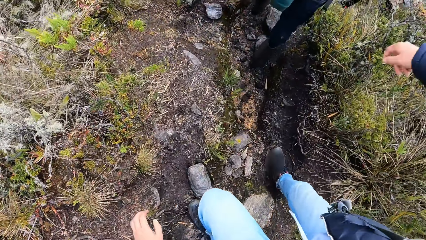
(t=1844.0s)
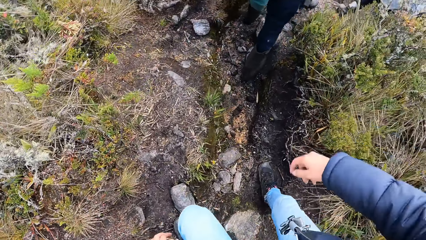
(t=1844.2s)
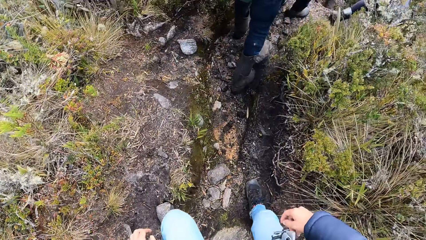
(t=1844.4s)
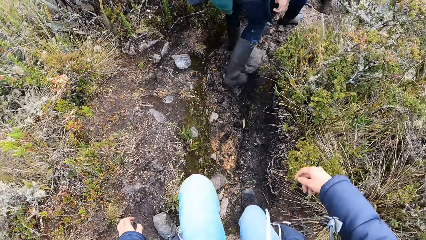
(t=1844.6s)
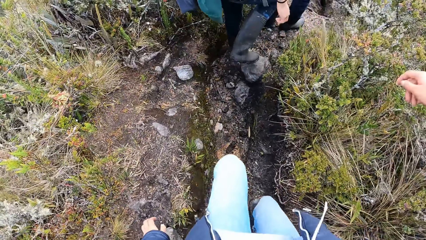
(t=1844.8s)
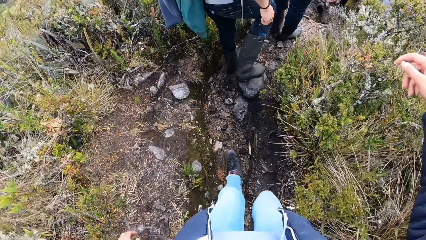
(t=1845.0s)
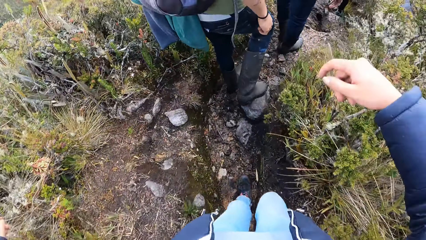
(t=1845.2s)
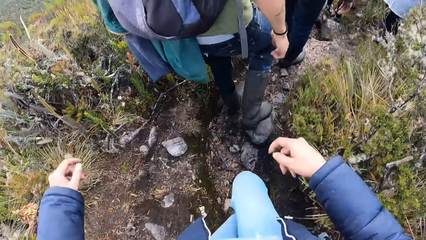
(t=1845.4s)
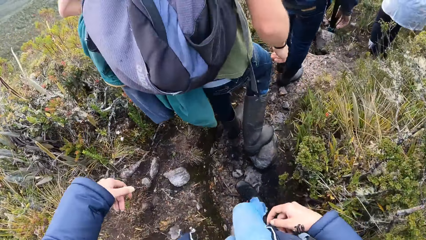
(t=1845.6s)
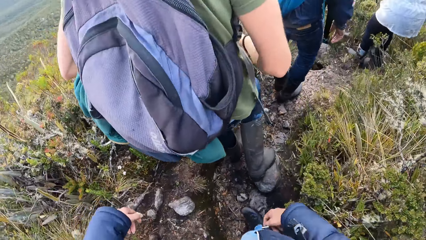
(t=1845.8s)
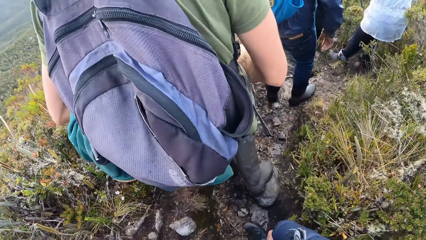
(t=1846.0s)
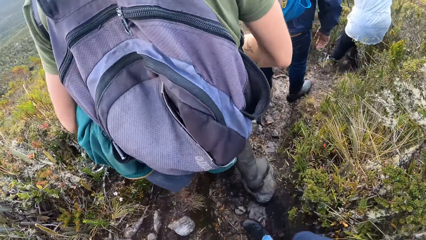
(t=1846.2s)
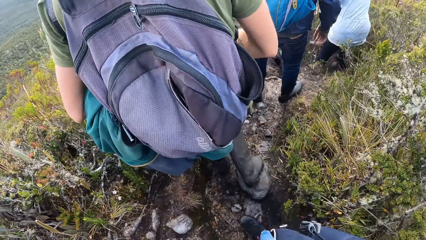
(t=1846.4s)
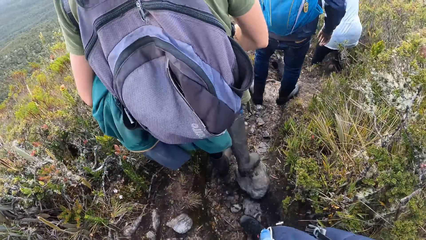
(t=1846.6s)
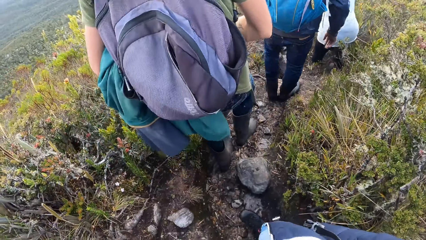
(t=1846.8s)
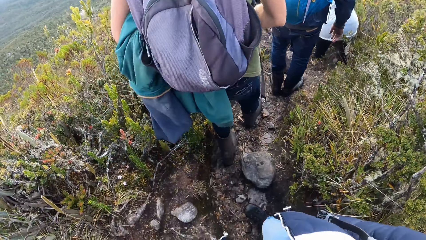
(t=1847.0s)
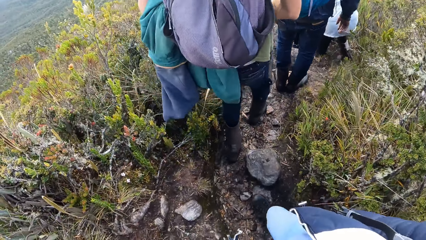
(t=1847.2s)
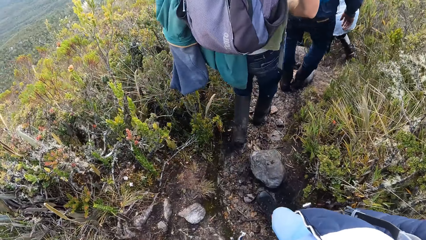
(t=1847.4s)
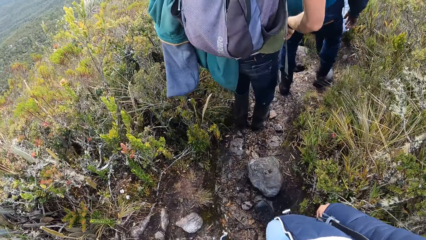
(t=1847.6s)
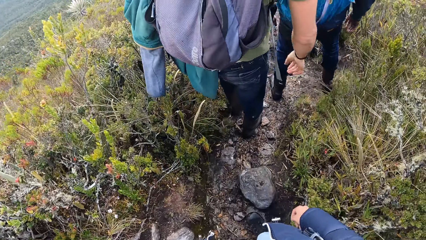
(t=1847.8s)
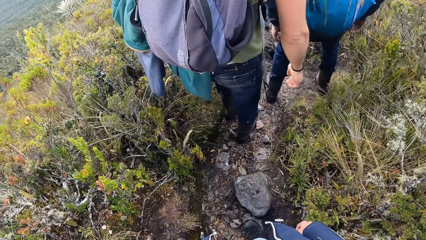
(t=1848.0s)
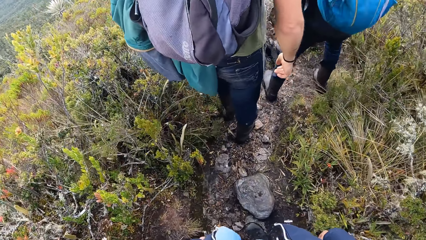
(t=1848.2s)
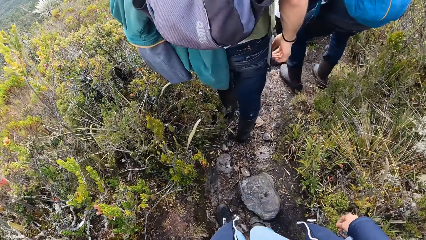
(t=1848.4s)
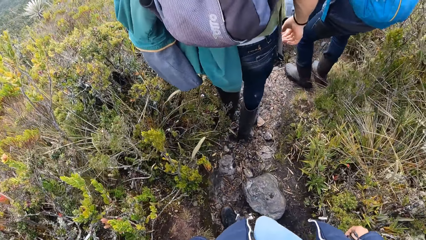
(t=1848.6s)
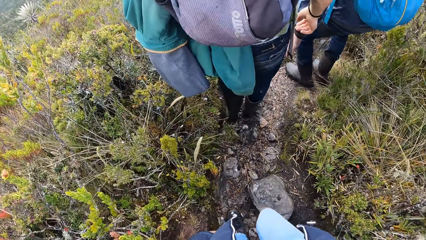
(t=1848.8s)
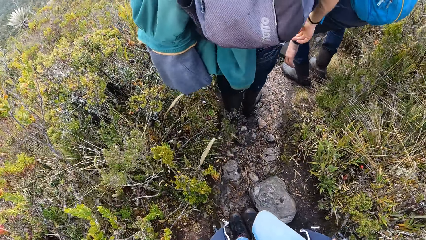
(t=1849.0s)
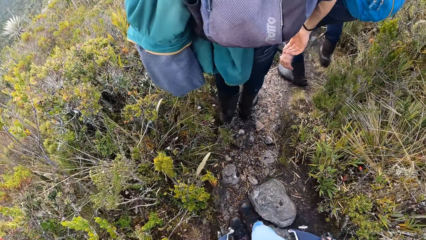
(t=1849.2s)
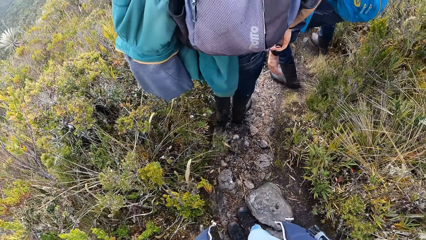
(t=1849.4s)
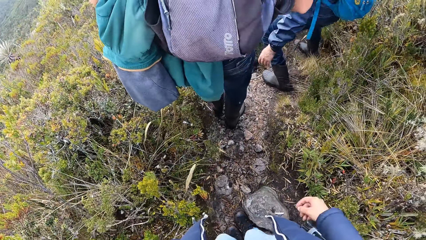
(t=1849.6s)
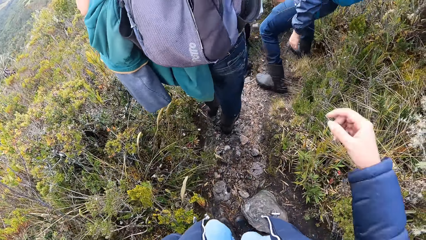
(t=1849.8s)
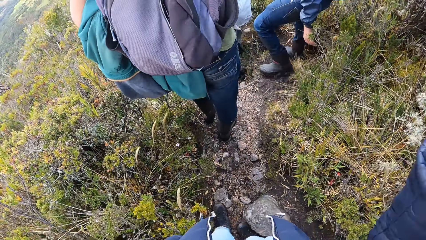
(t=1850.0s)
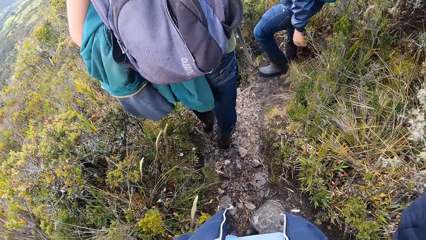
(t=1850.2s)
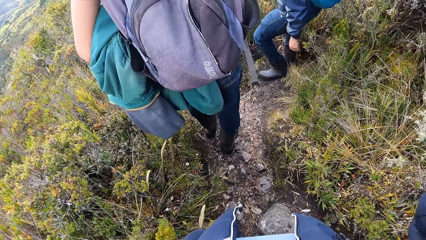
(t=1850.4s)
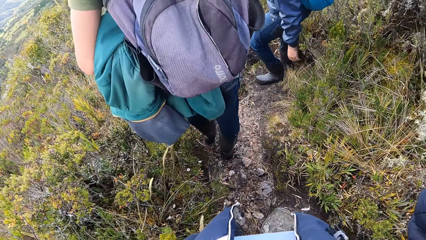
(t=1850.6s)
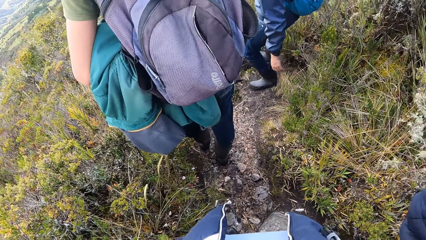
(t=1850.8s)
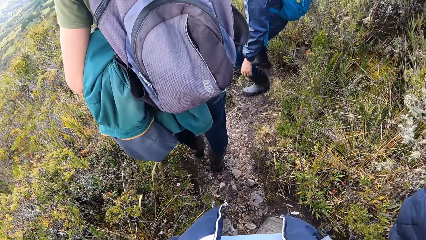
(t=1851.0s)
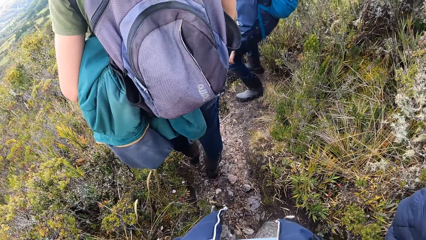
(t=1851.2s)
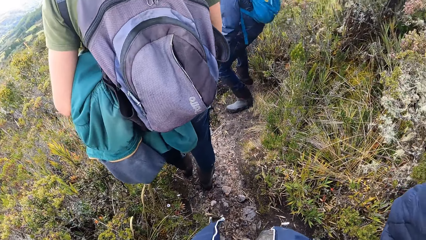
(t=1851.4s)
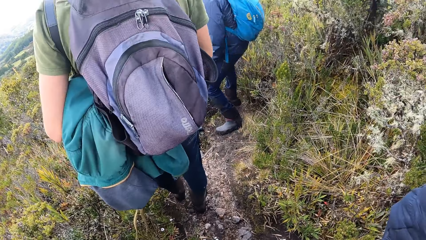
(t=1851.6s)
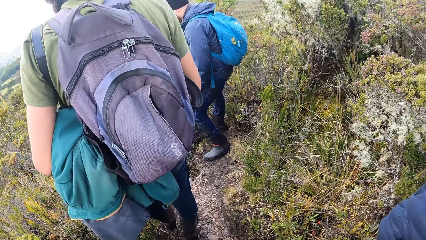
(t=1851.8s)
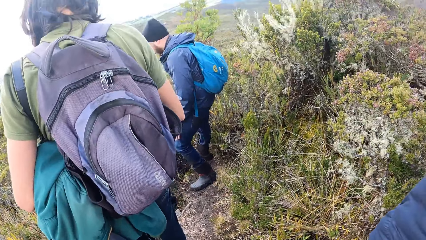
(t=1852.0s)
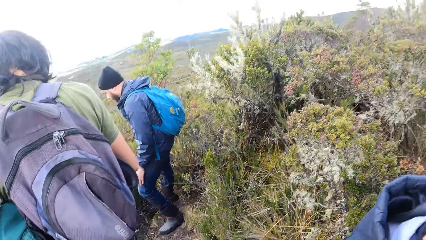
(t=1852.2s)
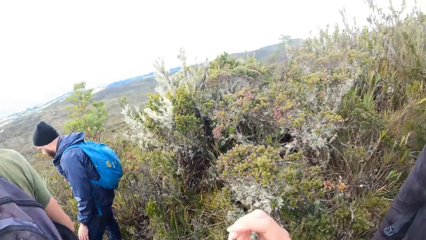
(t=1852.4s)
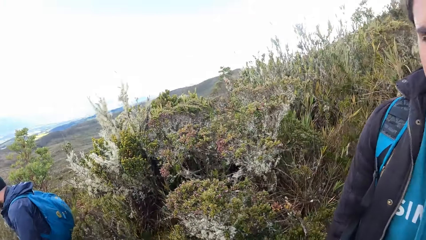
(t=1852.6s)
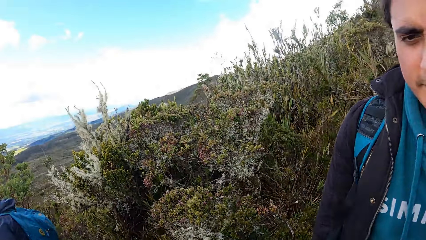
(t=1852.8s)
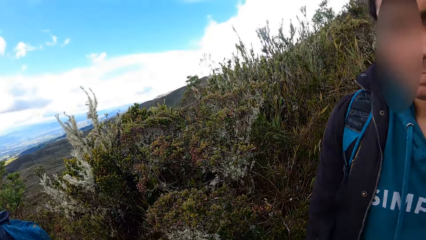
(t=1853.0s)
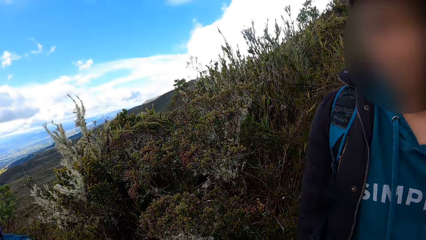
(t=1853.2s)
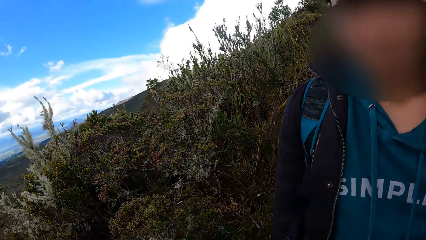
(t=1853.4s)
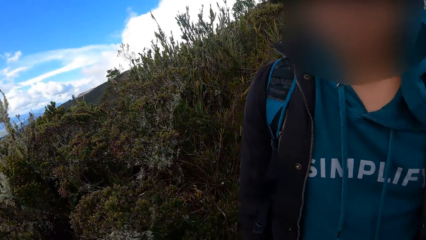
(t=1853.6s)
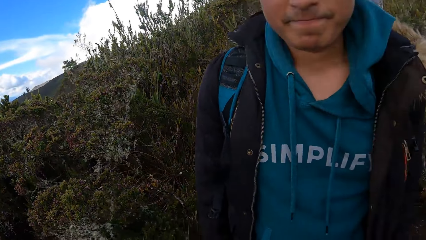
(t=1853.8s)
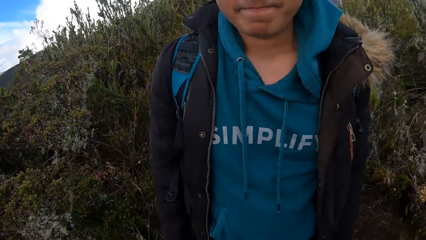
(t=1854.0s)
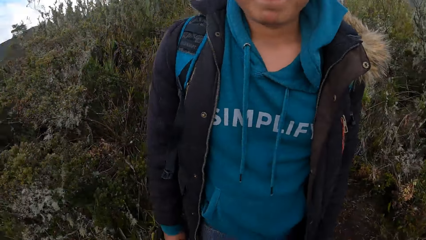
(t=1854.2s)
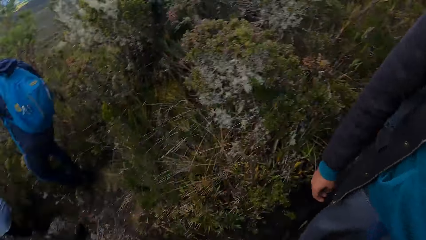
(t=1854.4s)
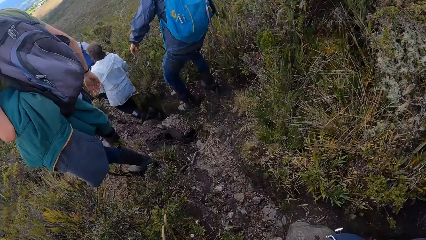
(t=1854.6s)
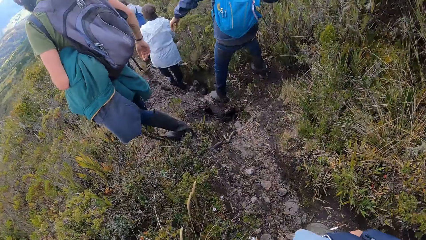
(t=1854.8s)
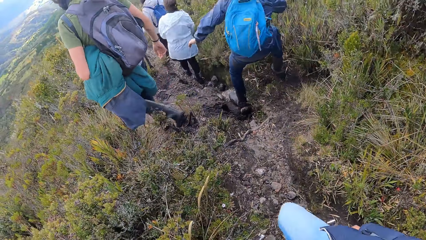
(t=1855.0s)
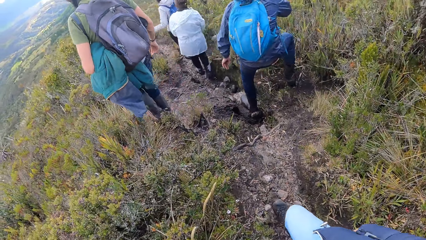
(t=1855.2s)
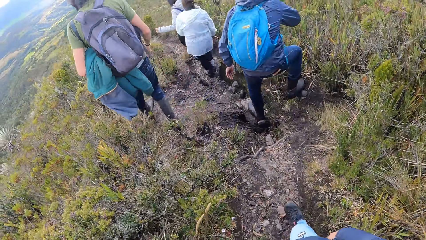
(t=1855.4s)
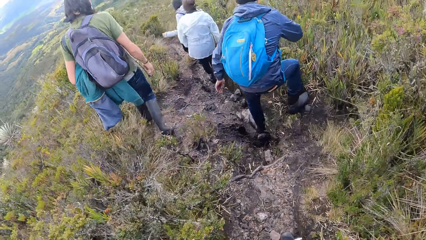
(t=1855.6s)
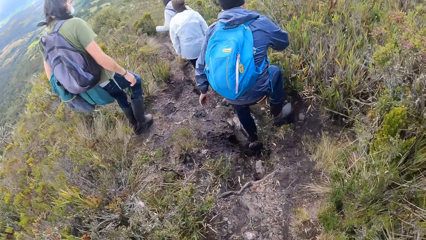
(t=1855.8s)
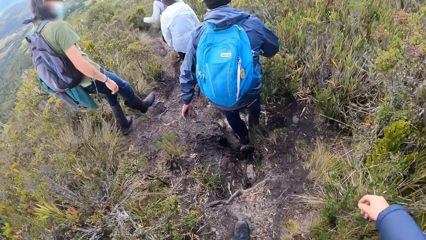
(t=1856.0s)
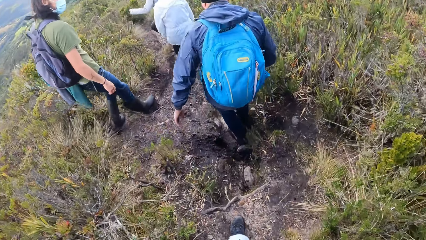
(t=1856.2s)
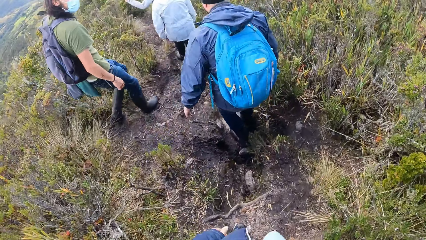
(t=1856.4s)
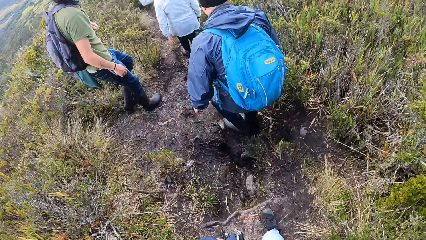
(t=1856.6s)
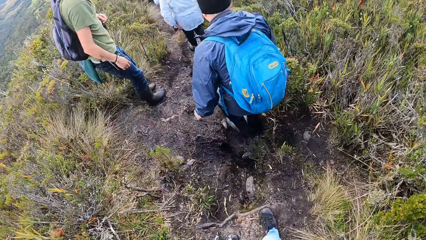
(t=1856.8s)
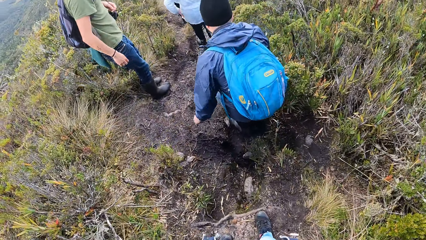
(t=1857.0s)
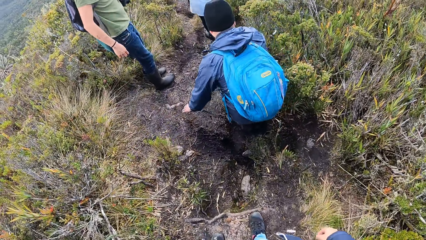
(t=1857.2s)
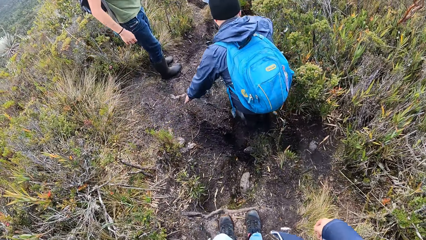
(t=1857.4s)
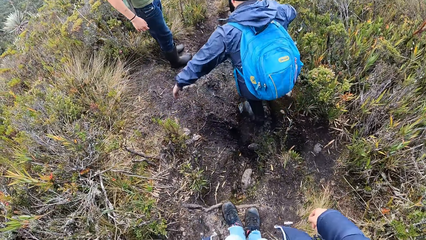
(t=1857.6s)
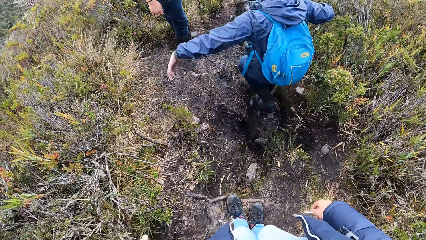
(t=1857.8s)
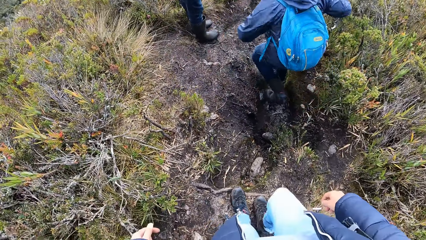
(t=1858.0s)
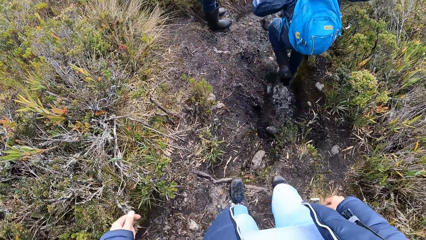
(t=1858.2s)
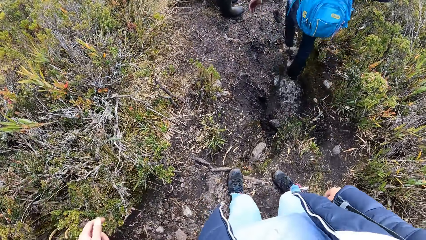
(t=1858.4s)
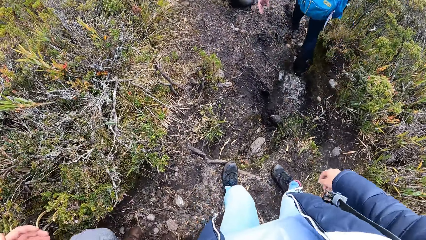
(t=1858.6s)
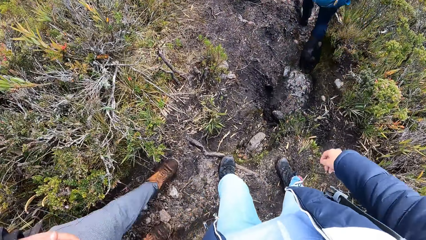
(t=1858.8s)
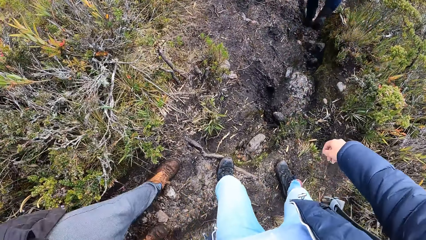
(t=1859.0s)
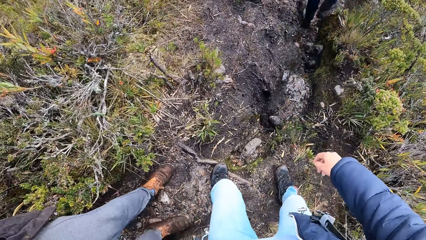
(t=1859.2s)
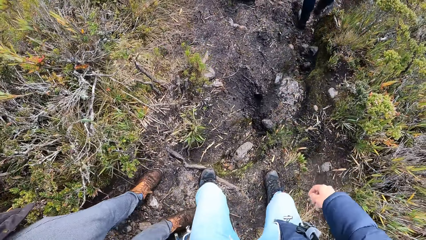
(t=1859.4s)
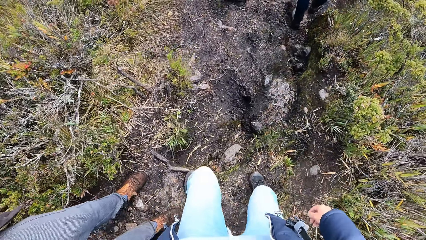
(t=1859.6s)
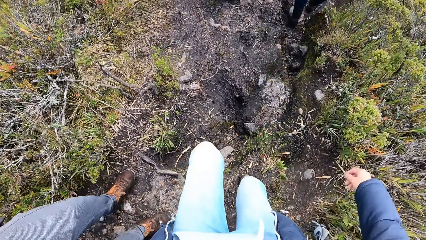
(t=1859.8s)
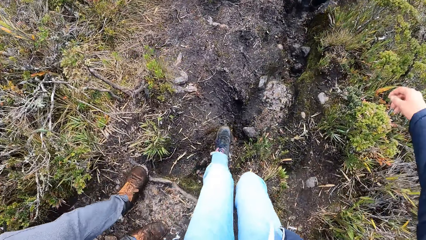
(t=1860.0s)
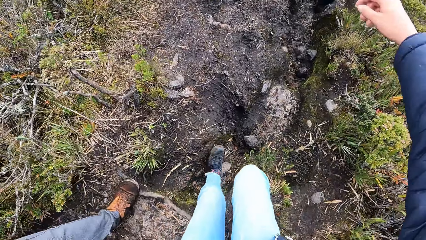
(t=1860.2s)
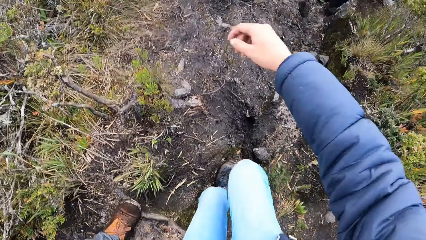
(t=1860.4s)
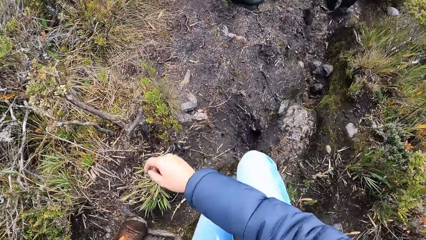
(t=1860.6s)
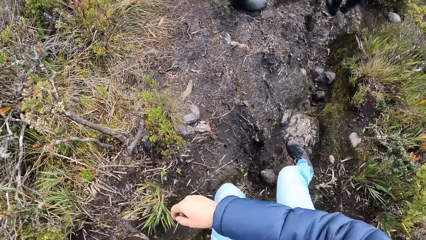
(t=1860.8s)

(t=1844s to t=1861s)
The camera wearer looks around the field. A man walks around the field. The camera wearer walks around the field.
